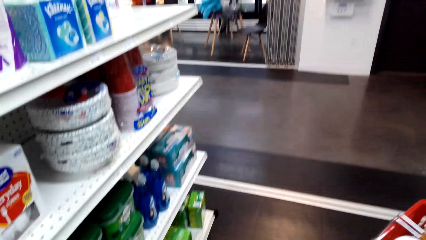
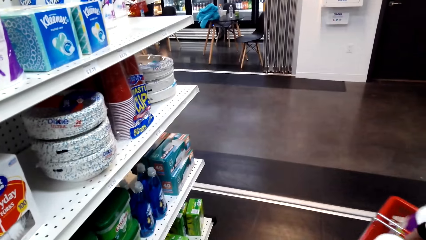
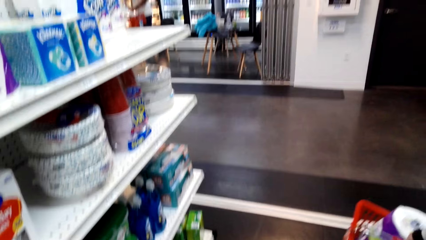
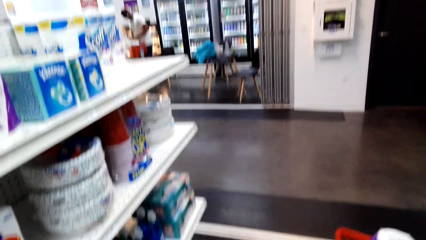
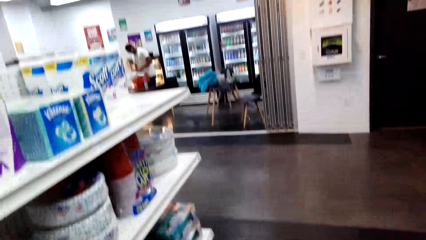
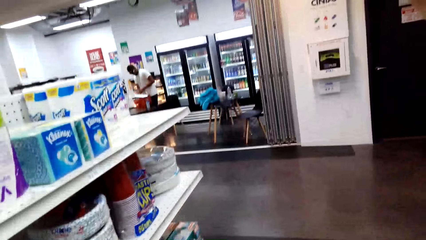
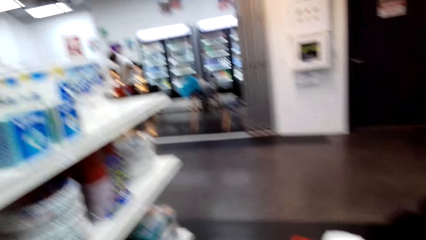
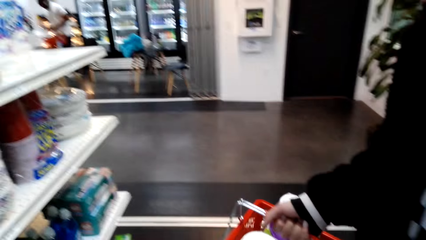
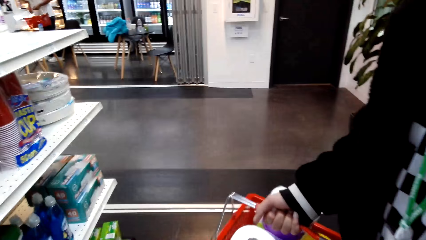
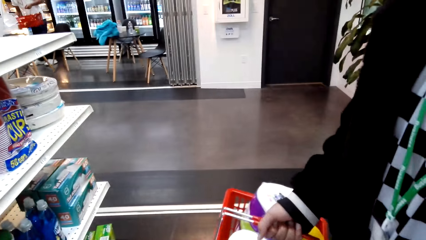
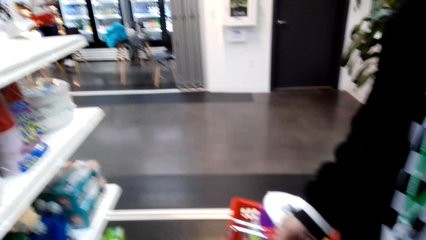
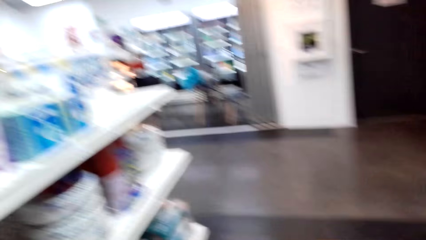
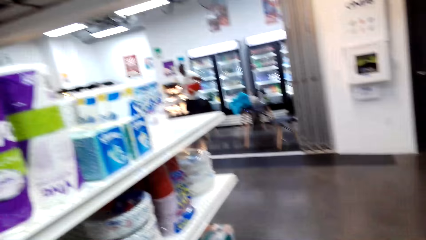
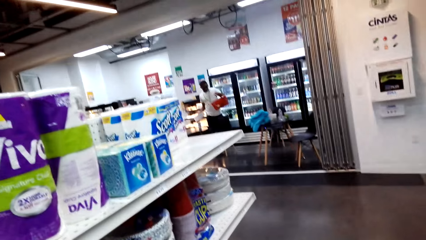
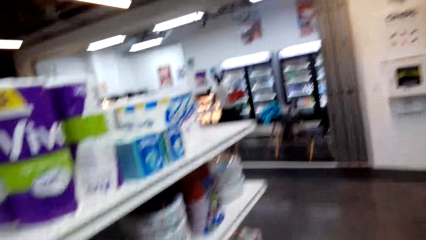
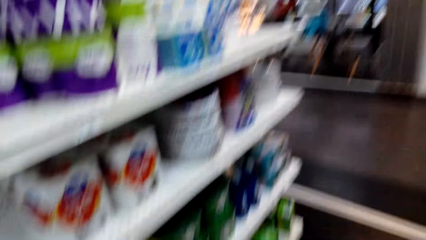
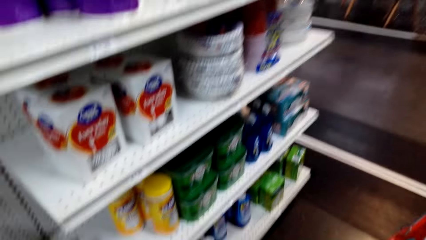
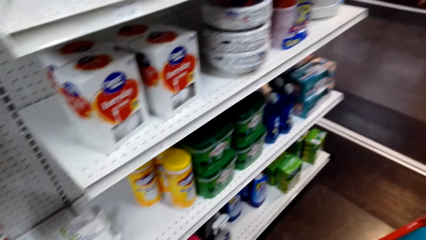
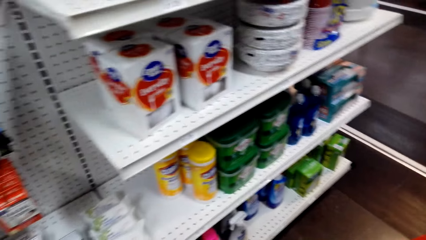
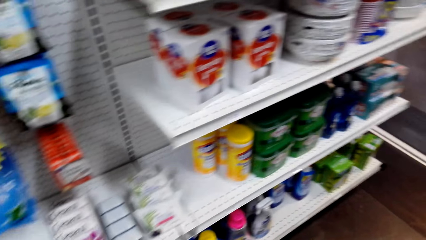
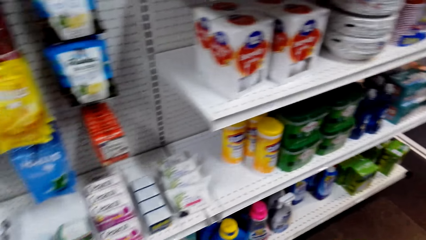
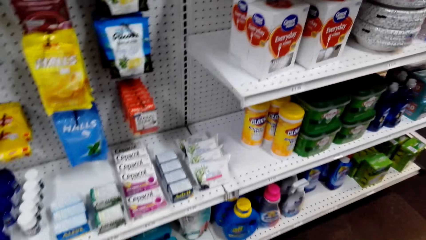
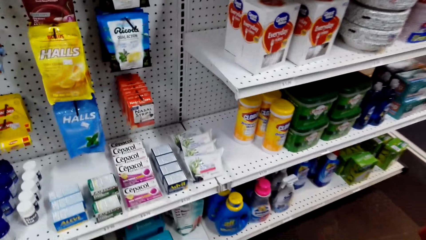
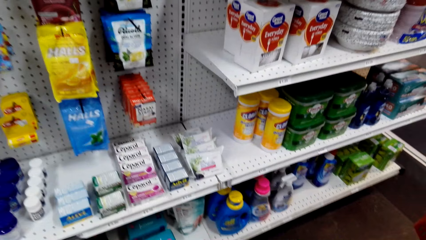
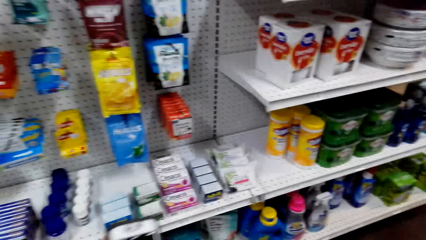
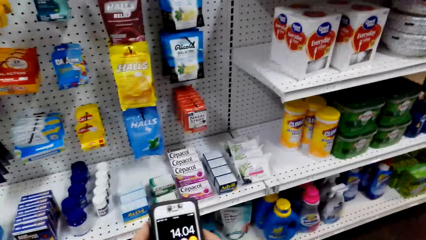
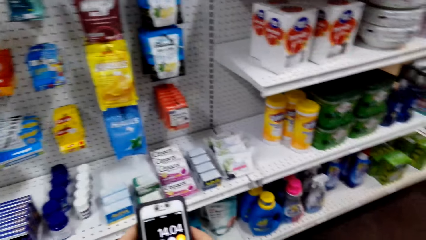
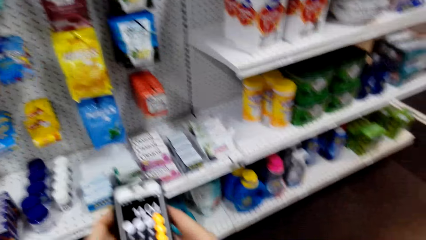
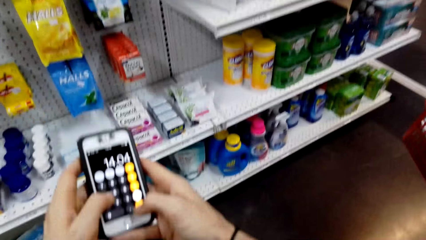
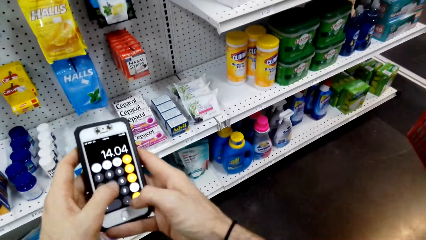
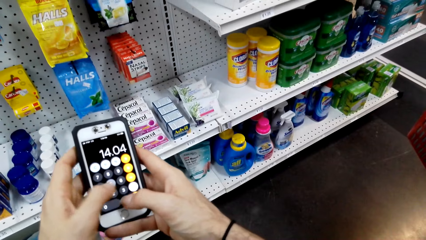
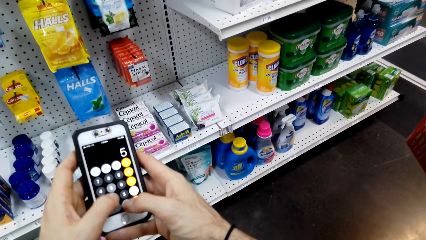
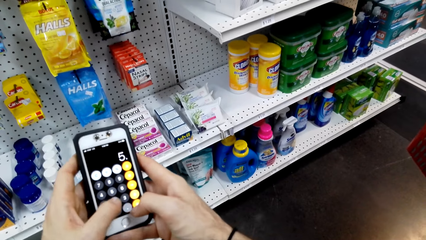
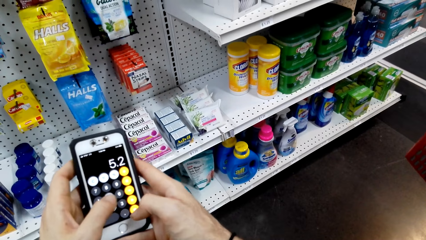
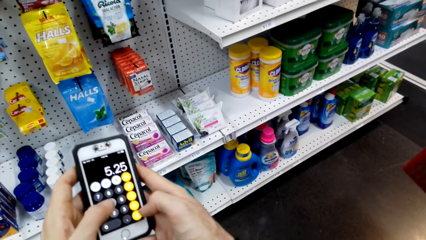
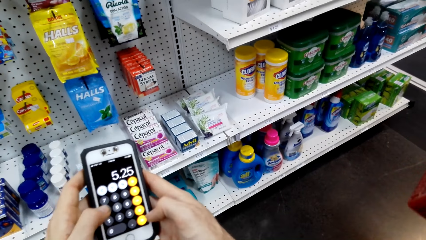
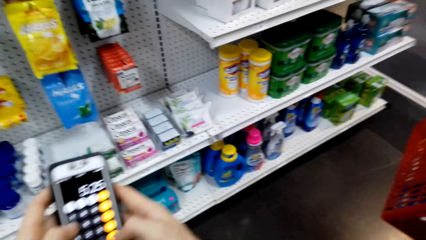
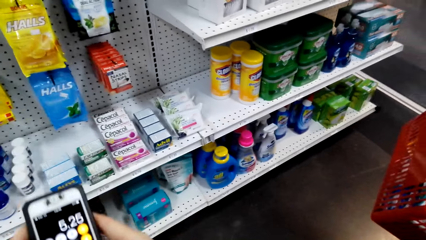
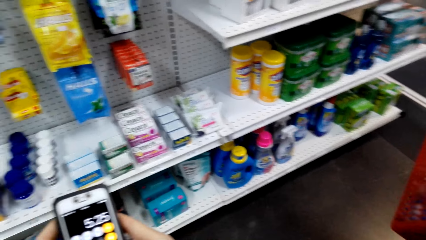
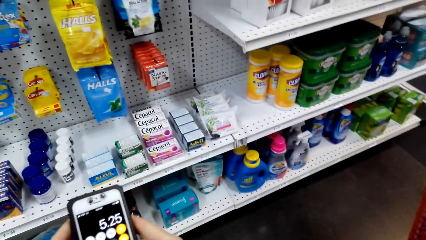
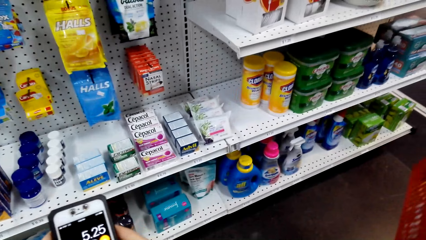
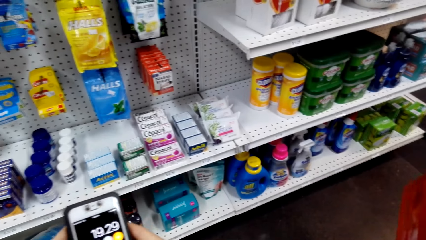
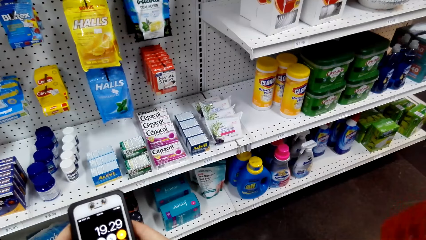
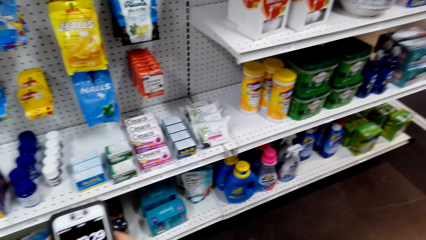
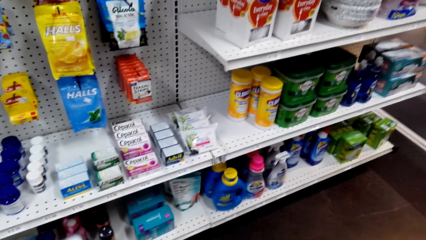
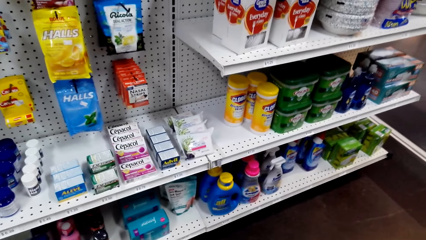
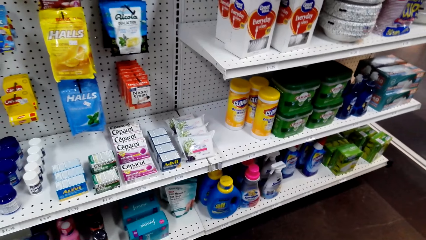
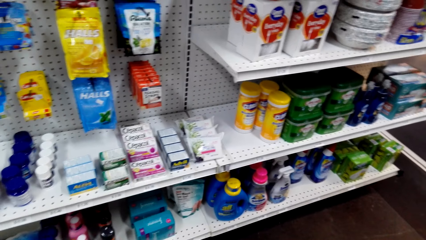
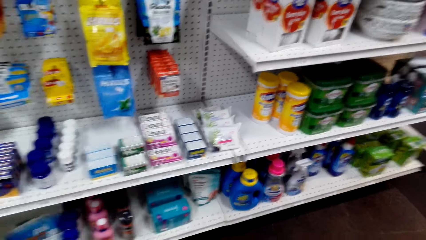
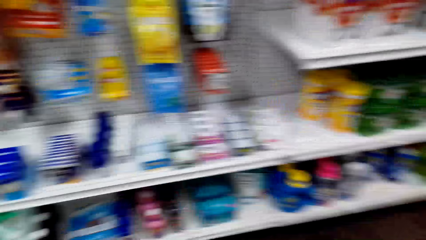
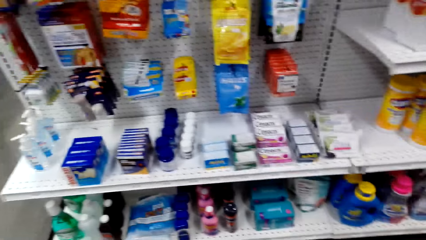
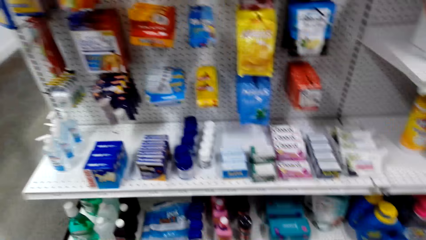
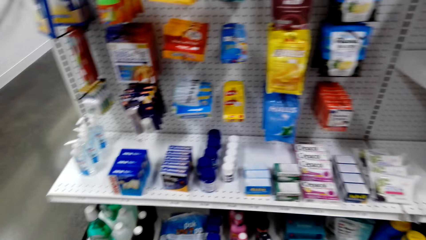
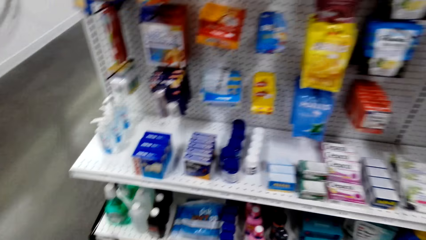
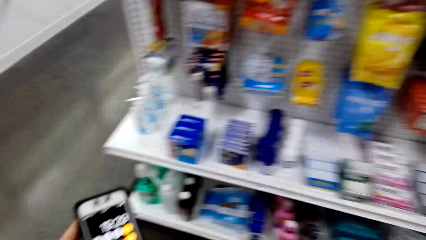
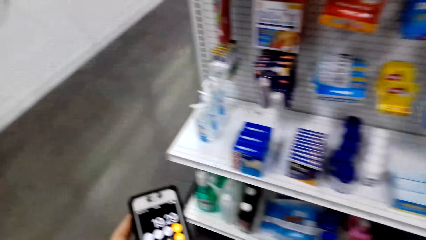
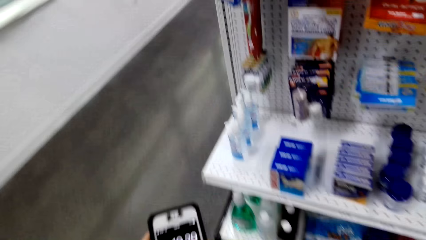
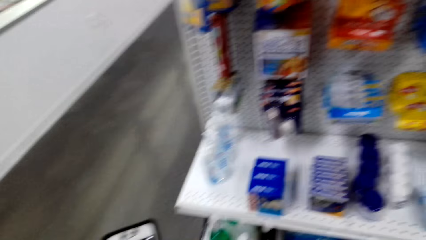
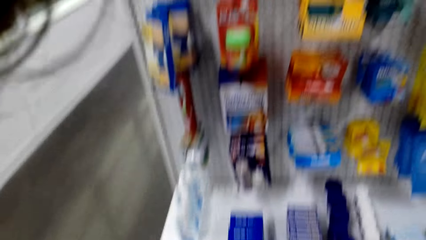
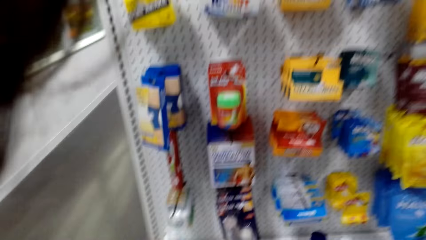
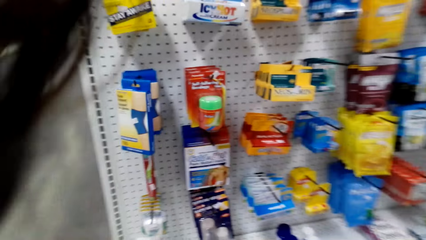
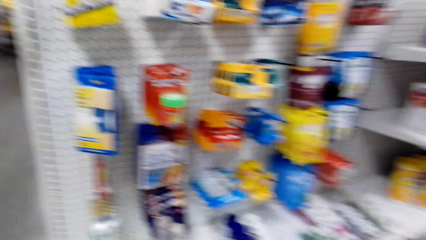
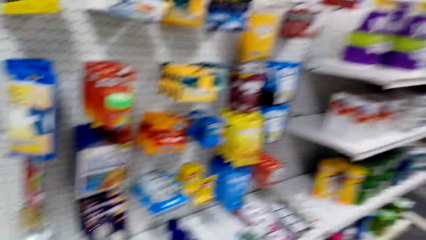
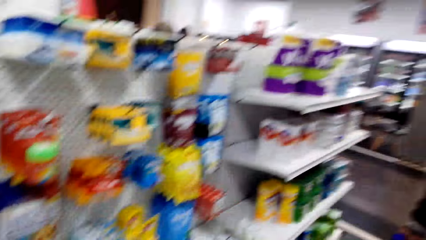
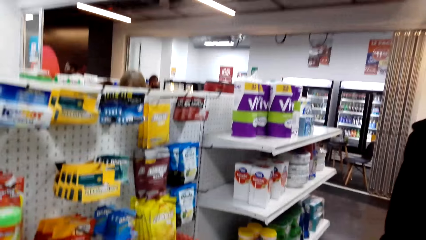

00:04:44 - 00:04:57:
A person holds the shopping basket. The camera wearer looks around. They operate the phone. They key in digits in the phone calculator. They look around. They walk in the supermarket. A man and another man walk in the supermarket.

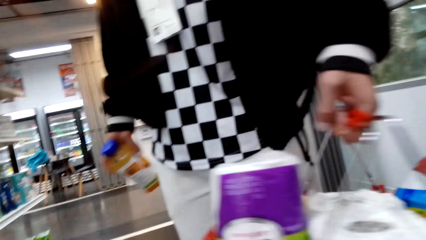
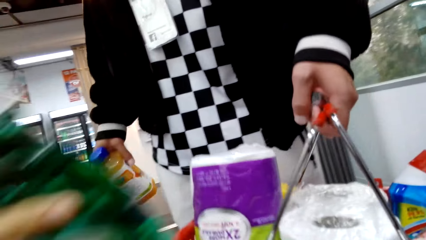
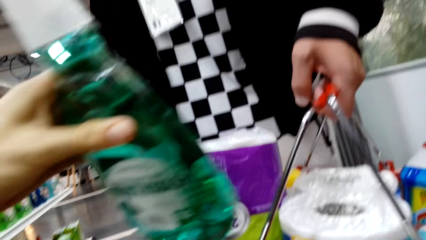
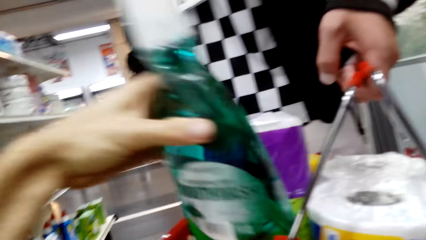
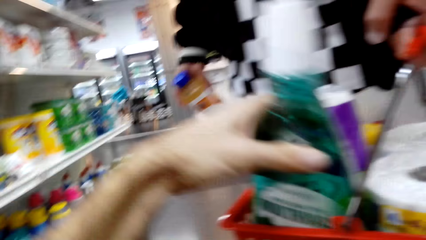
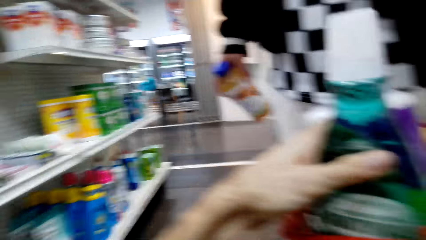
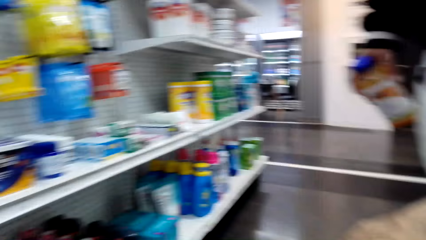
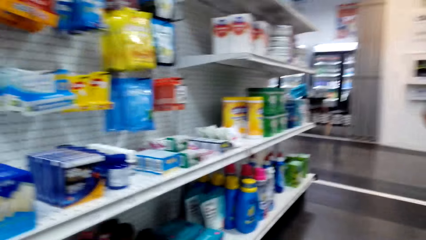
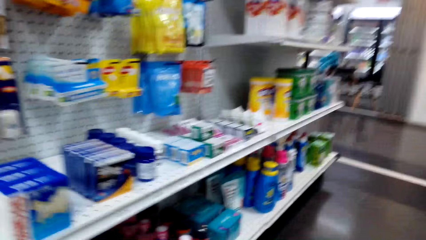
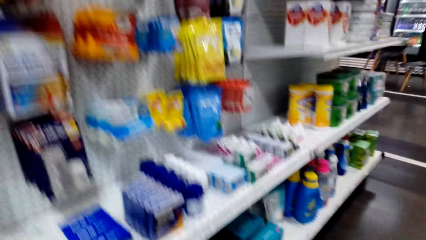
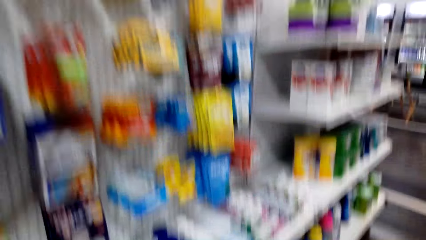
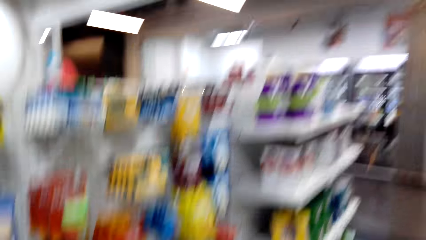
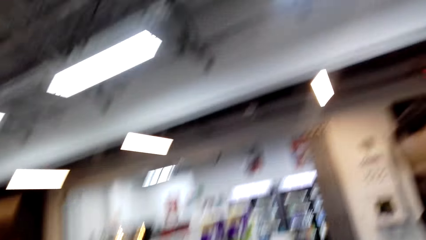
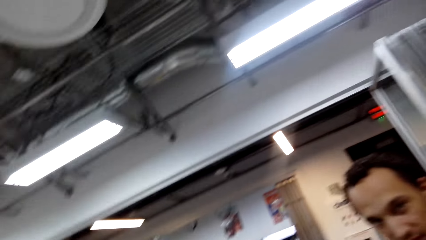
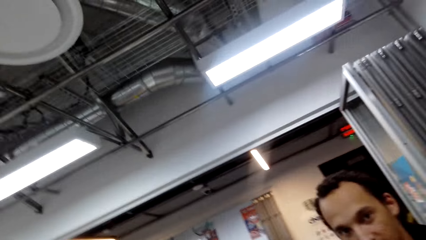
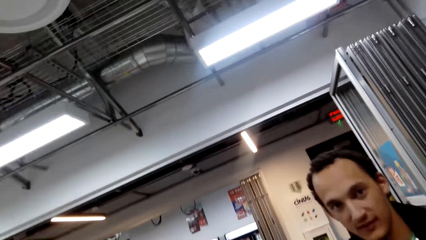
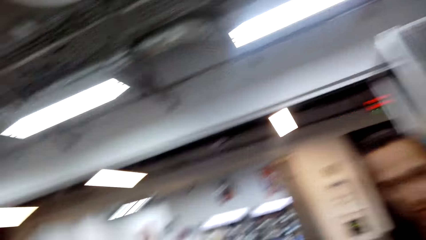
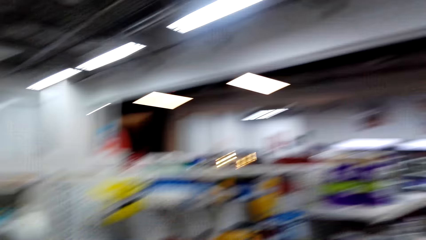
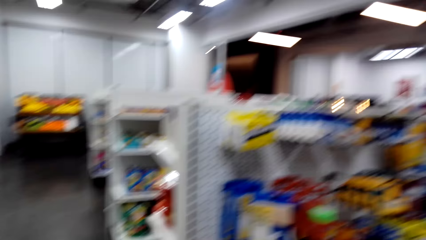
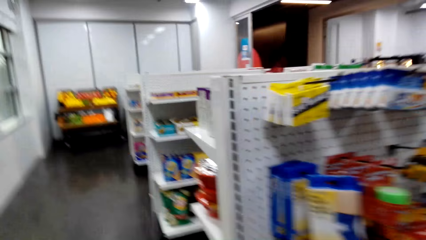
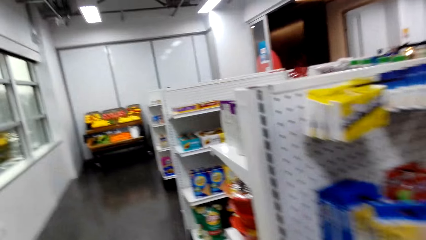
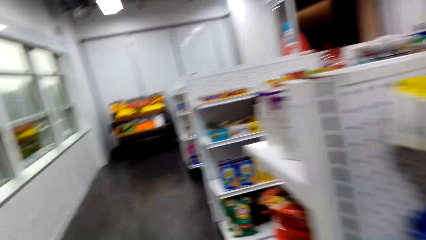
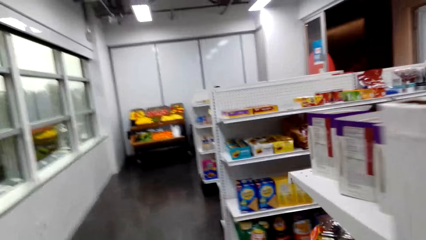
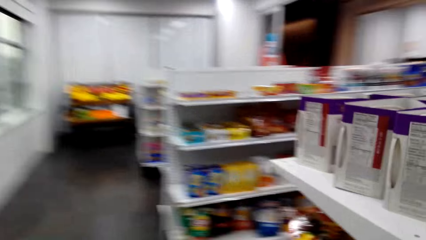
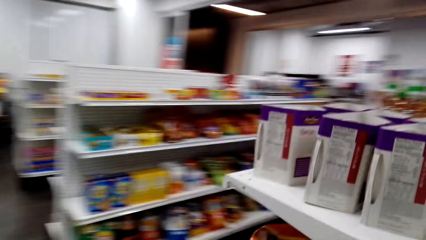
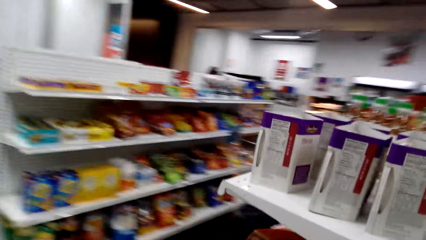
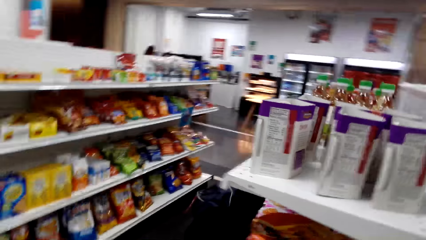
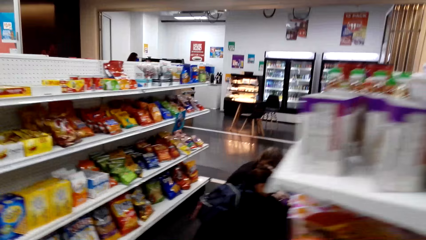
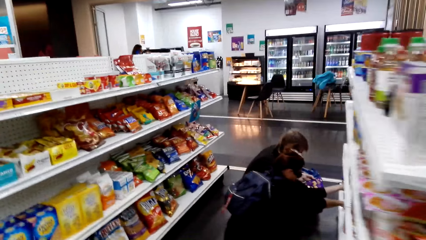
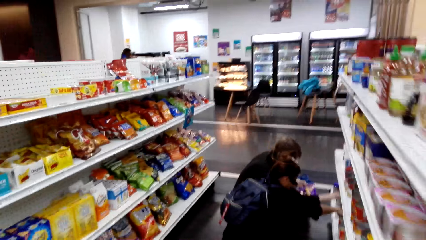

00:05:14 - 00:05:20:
The camera wearer picks something from the shelf. They put the mouthwash in the shopping basket. A man carries the shopping baskets. The camera wearer stands up. The man dialogues with the camera wearer. The camera wearer walks around.
